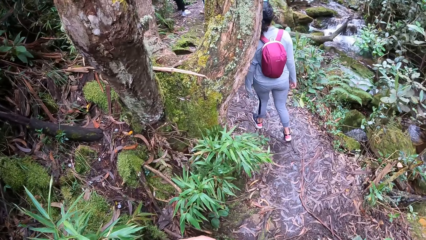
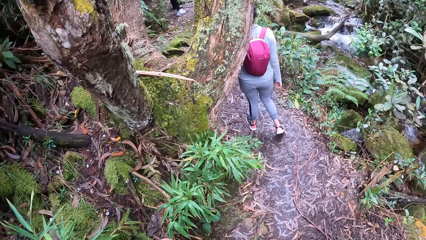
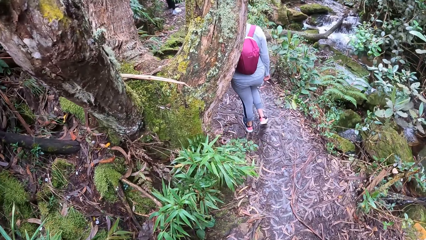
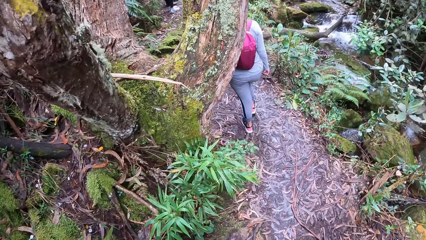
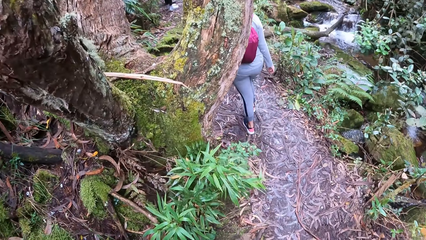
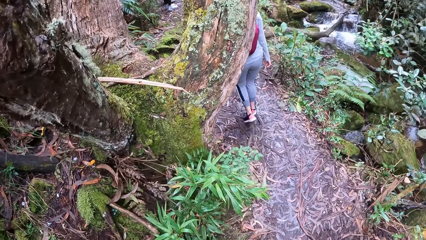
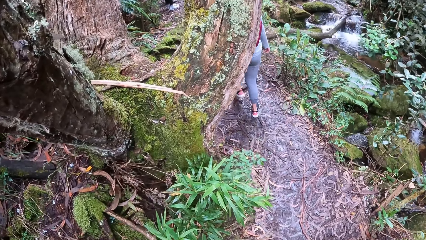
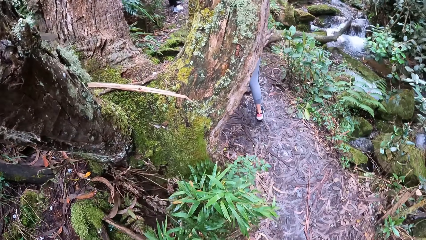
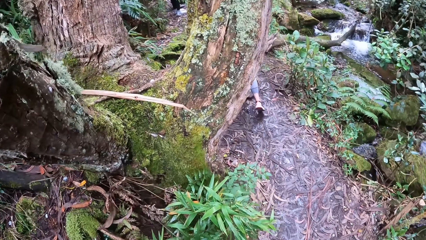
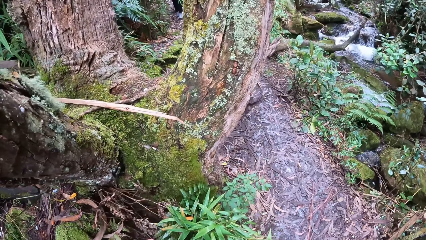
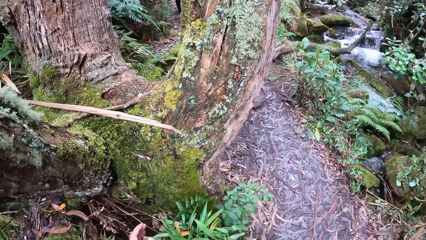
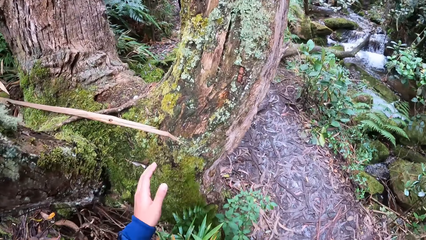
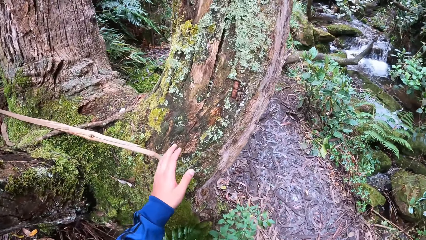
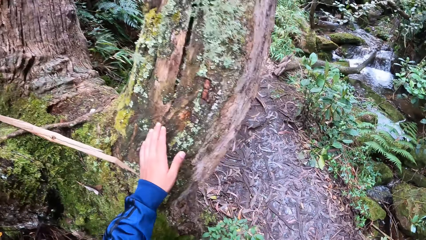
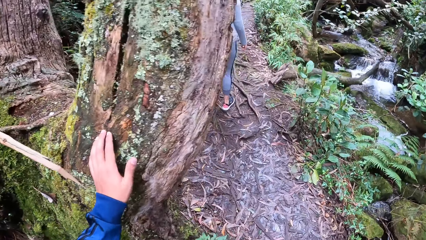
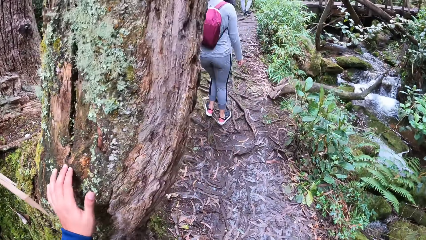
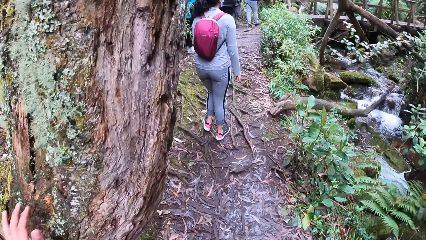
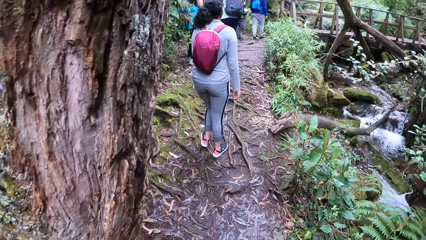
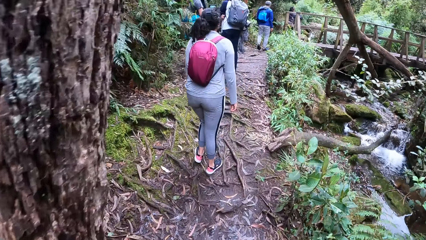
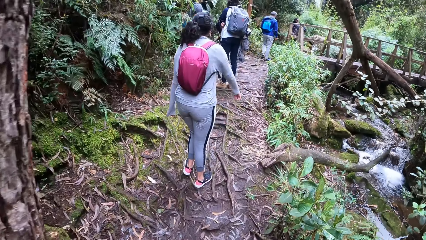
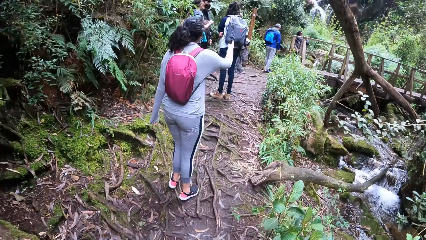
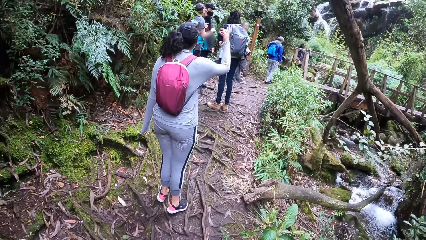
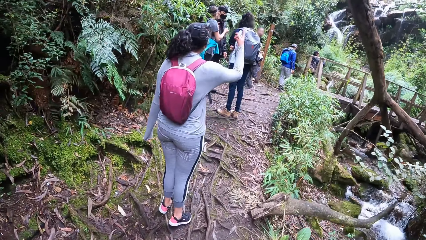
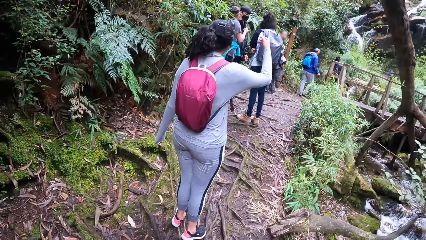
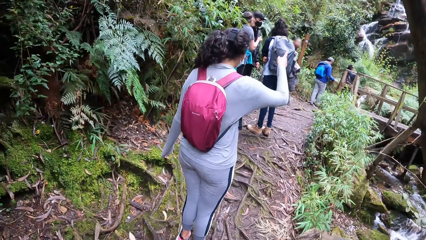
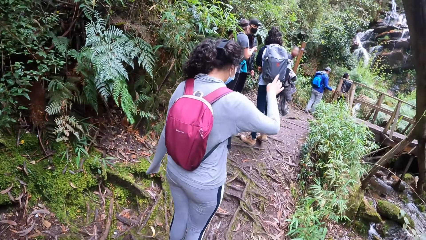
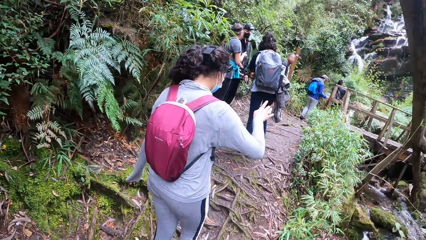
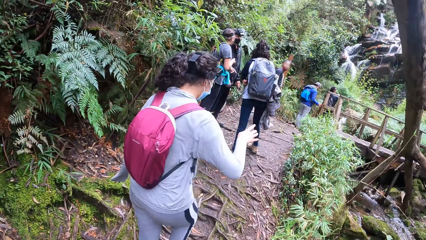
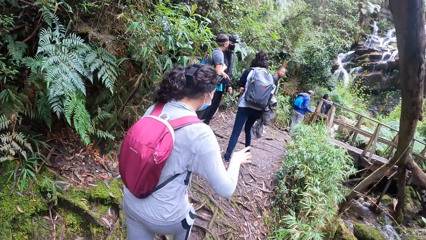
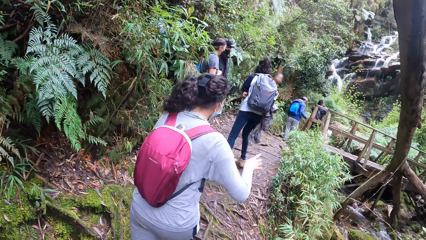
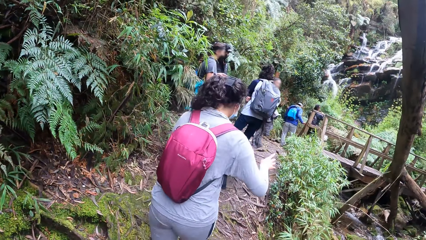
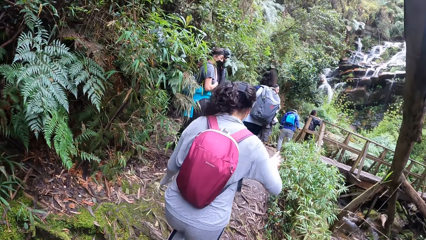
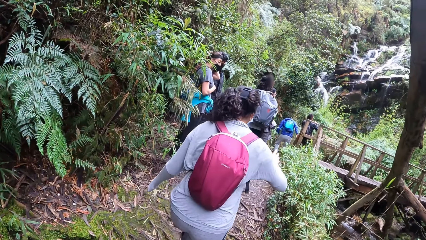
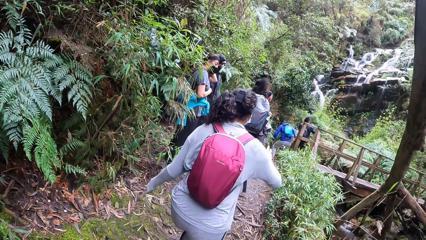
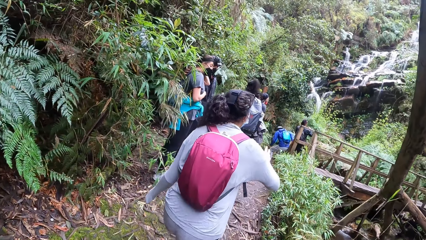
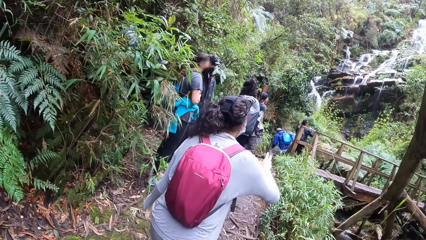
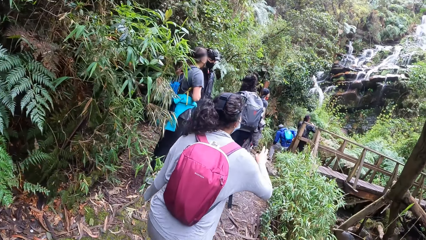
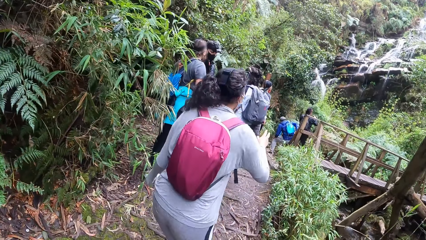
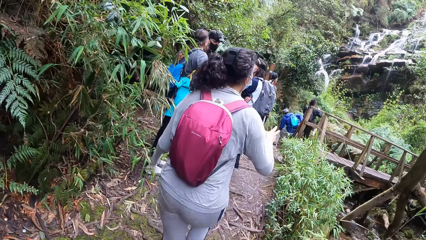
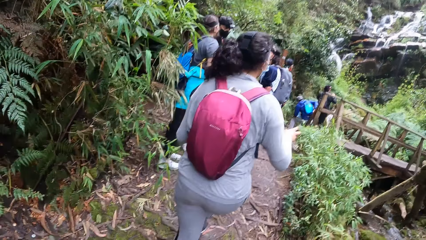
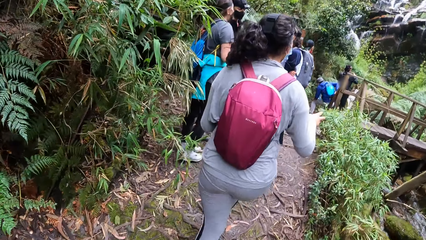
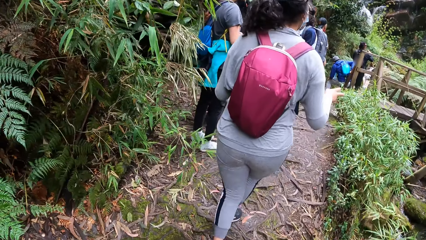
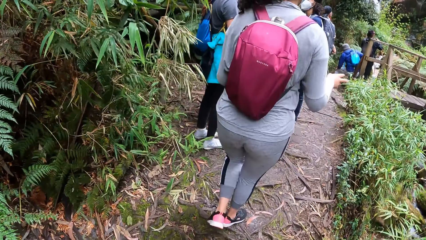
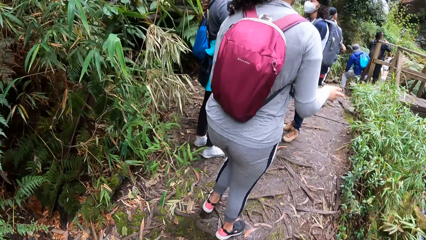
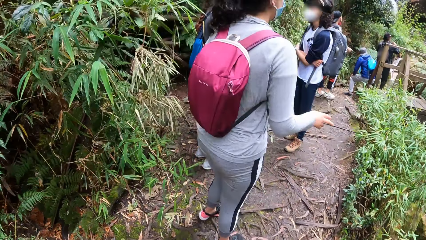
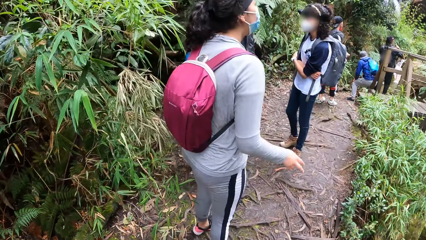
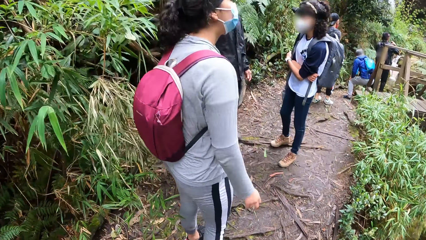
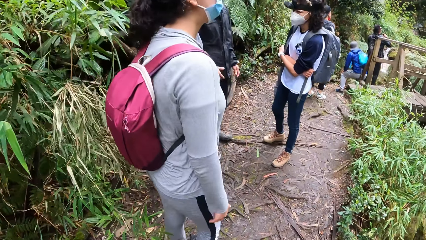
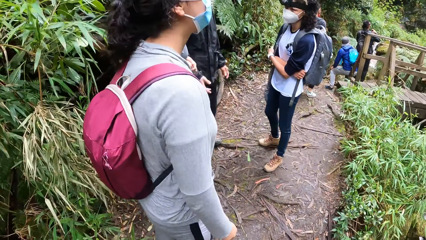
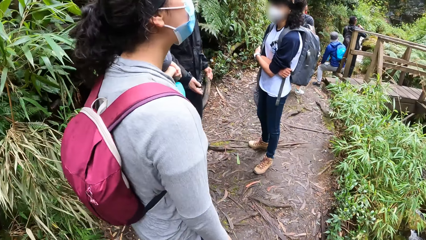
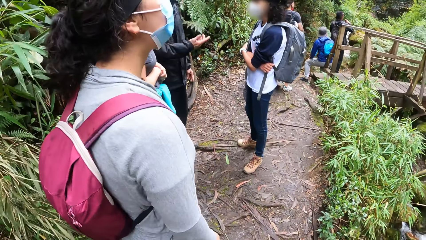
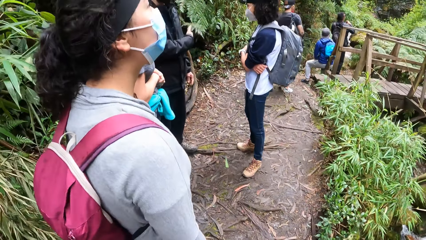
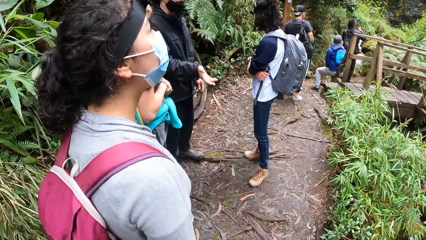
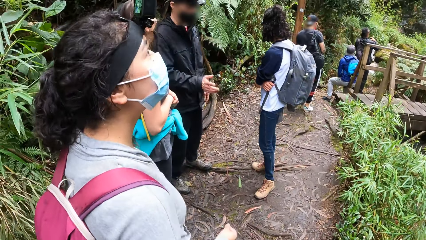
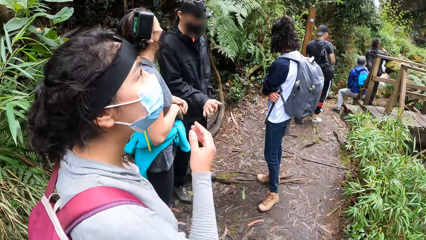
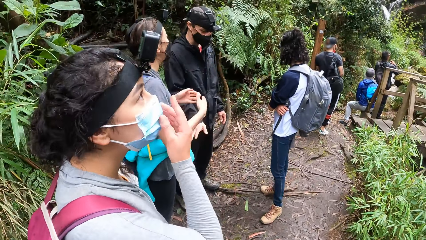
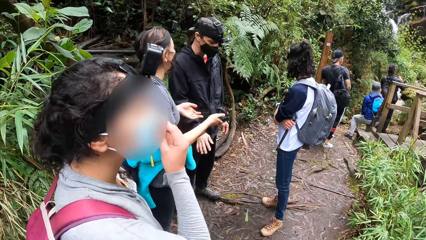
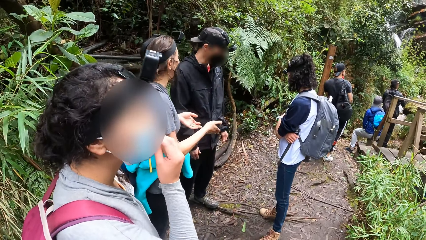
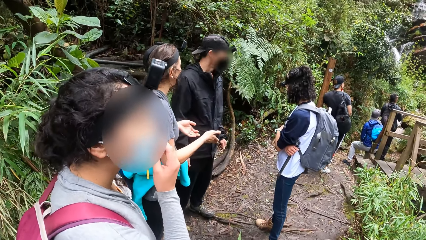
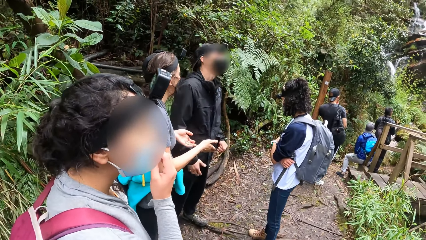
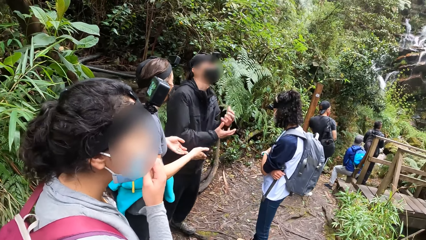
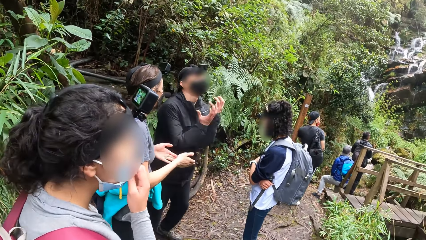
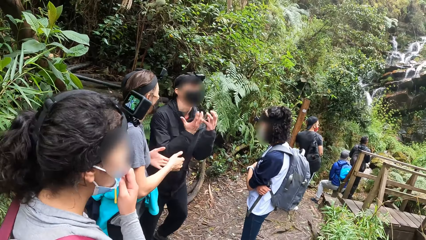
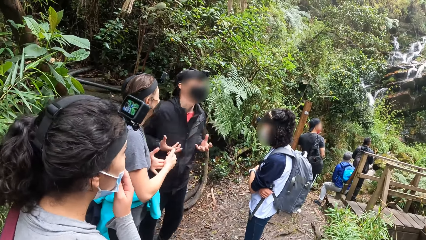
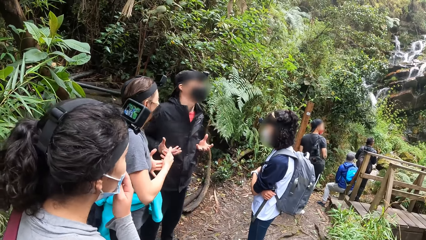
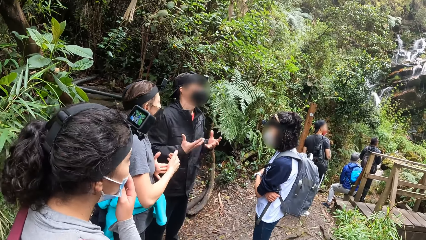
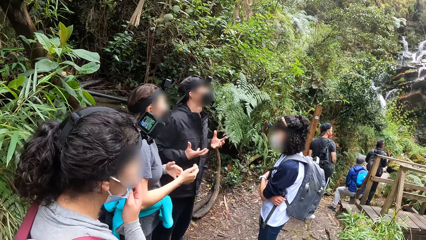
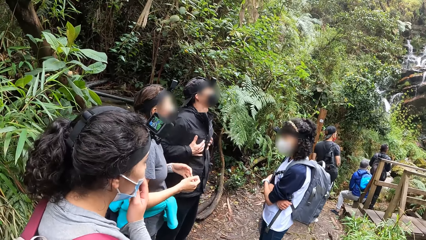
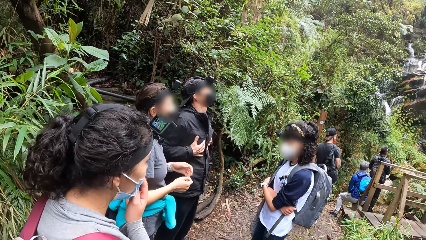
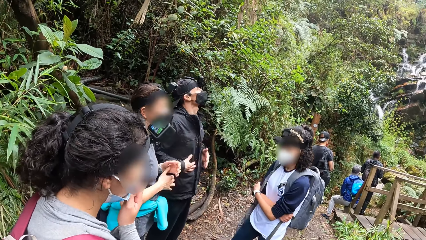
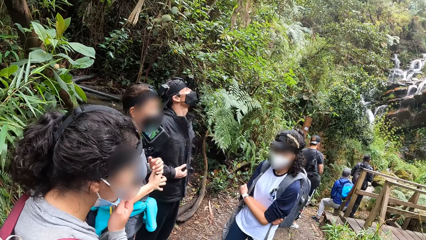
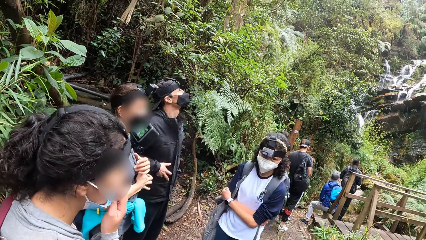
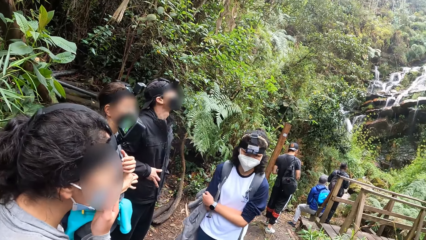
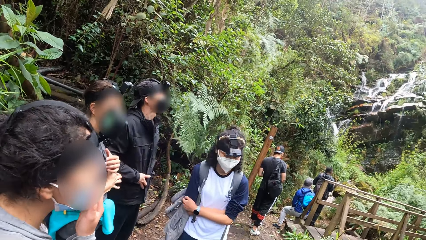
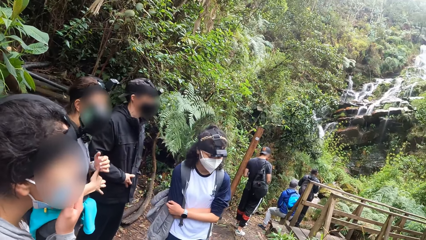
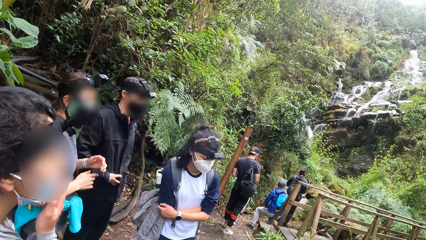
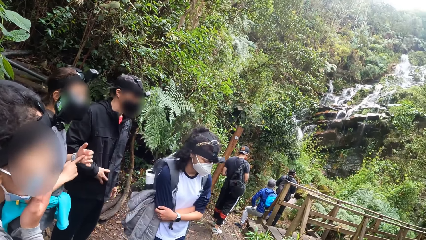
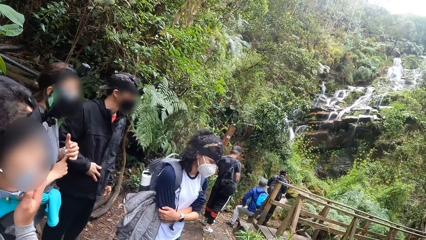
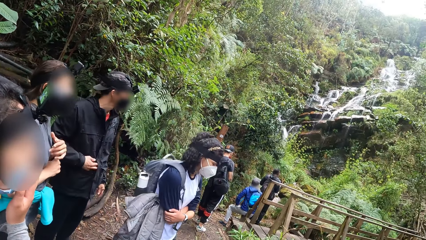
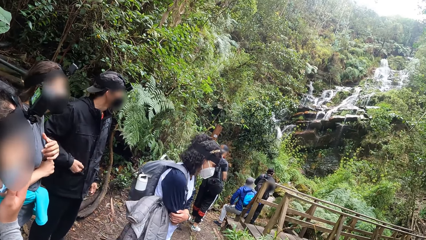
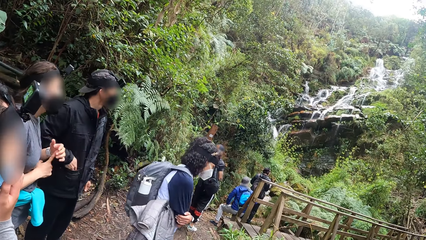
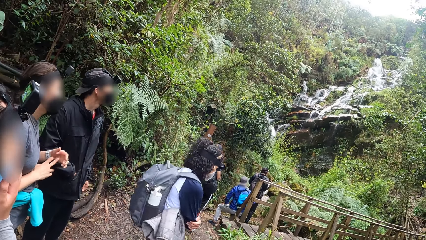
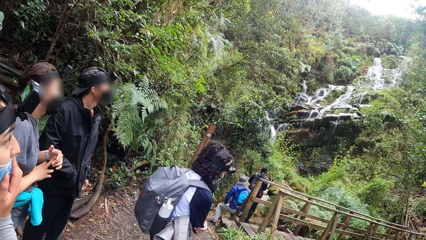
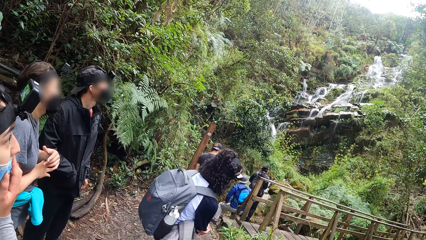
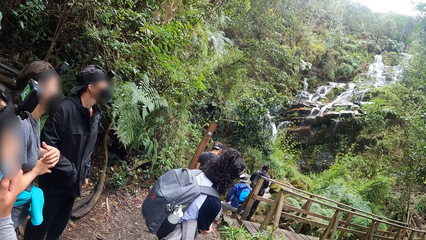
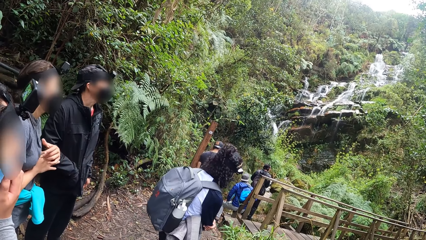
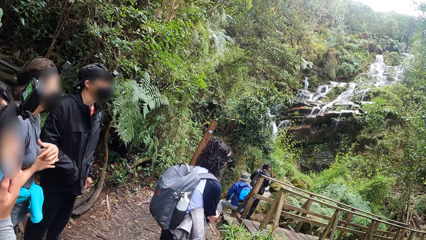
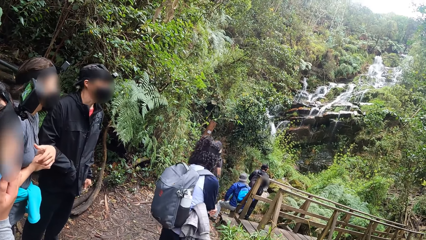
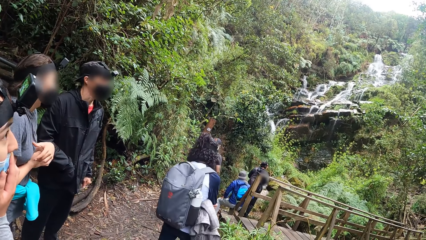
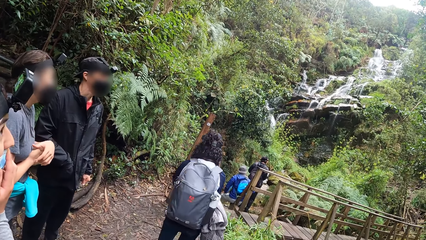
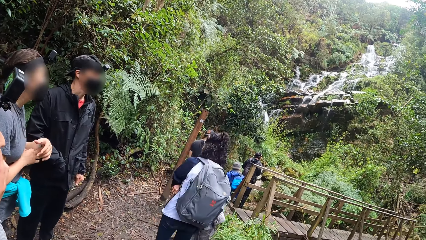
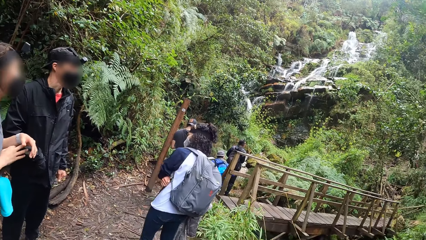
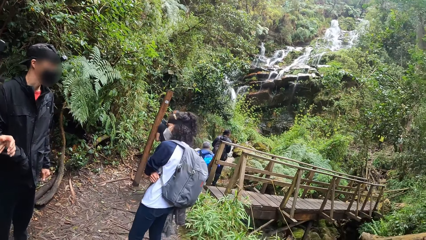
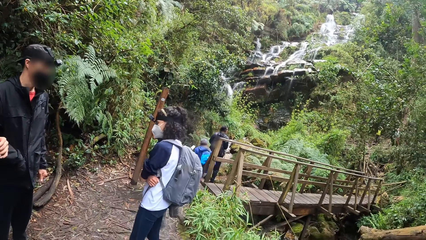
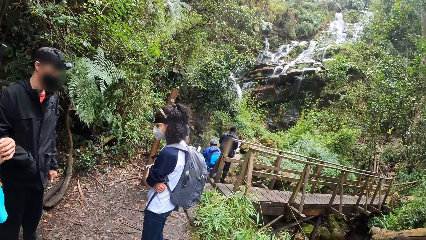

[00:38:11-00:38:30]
The camera wearer touches the tree. They walk behind a woman. They converse with the woman. The woman walks through the forest. The camera wearer converses with the woman. They look at her colleagues.
